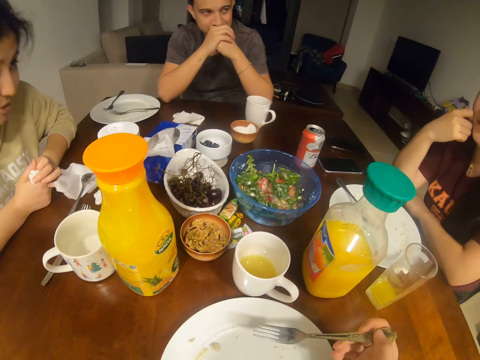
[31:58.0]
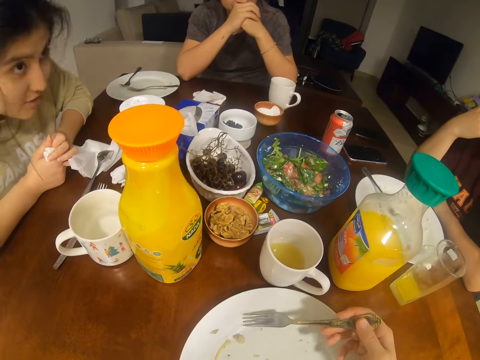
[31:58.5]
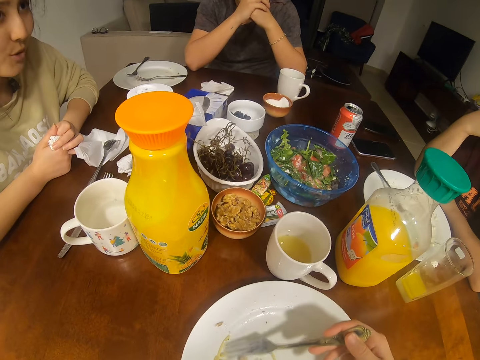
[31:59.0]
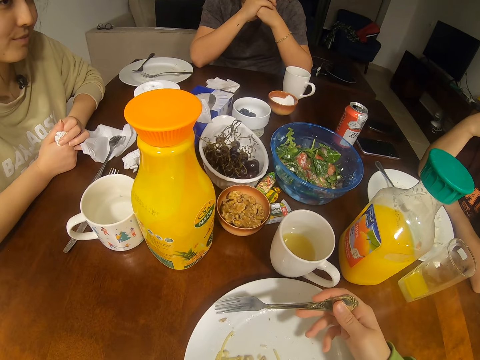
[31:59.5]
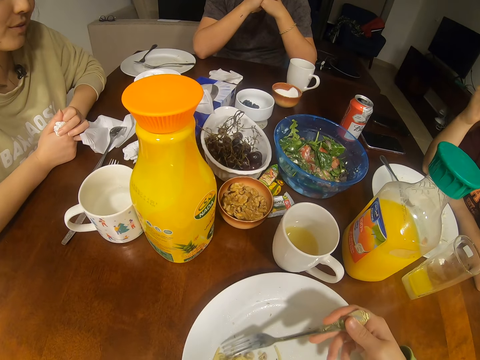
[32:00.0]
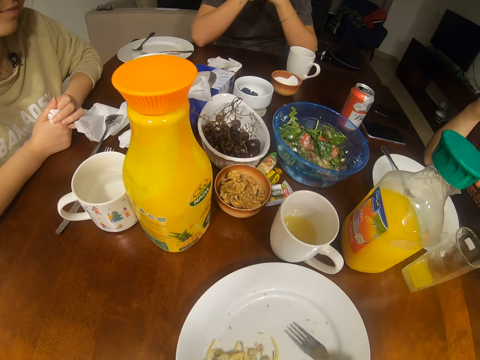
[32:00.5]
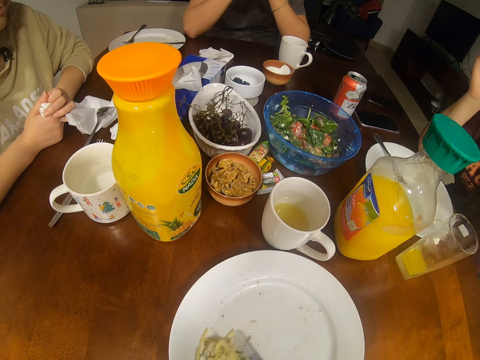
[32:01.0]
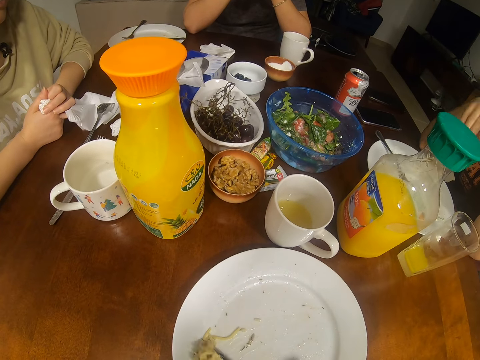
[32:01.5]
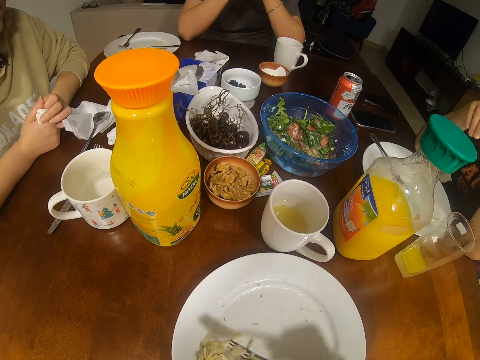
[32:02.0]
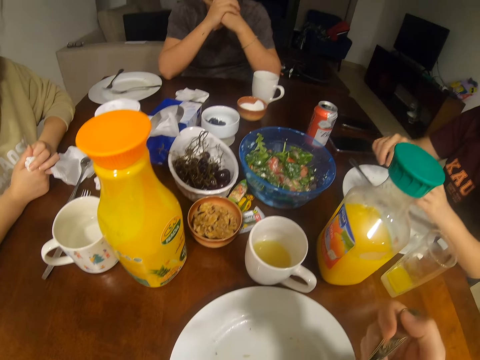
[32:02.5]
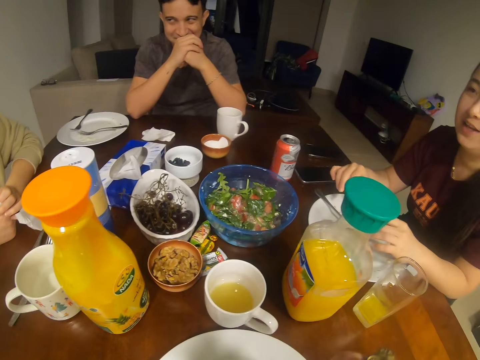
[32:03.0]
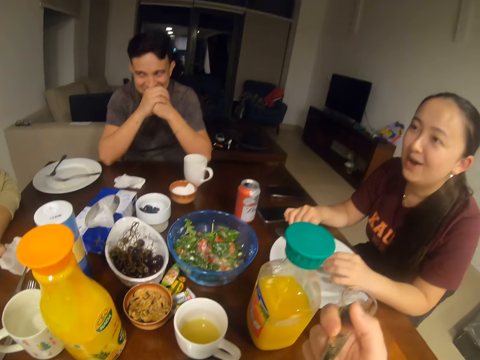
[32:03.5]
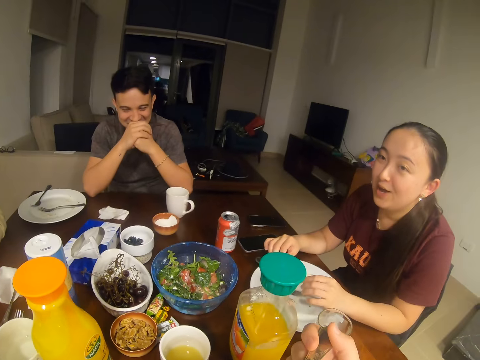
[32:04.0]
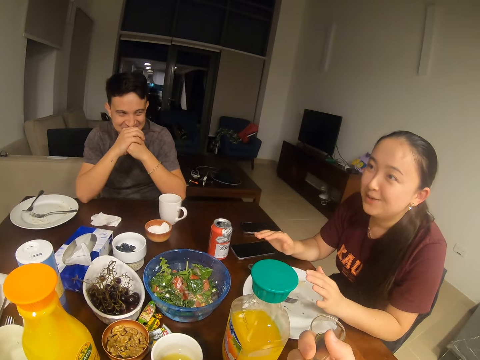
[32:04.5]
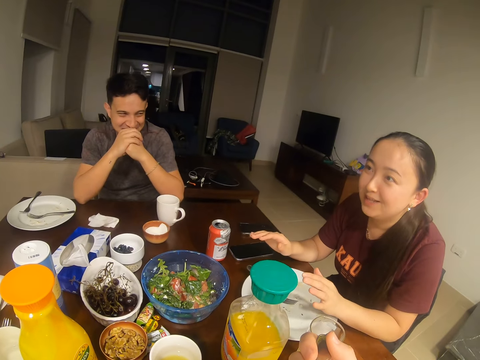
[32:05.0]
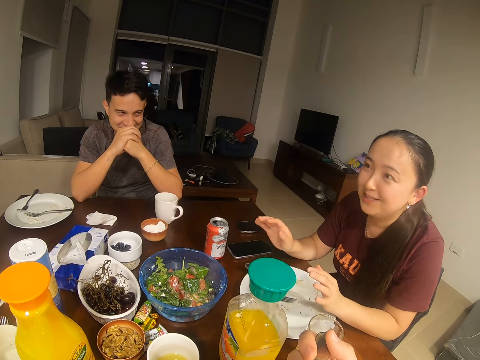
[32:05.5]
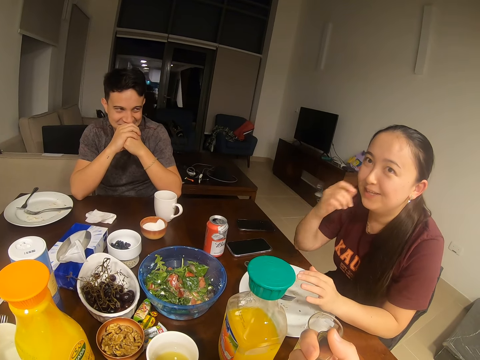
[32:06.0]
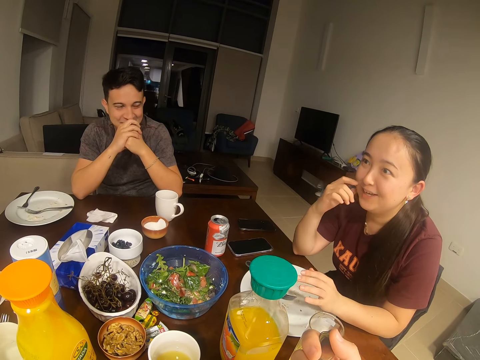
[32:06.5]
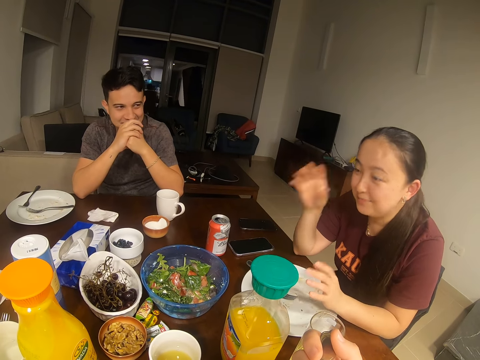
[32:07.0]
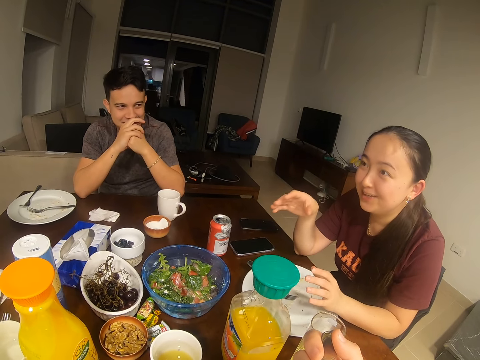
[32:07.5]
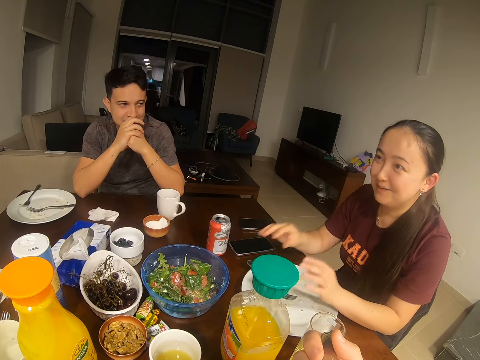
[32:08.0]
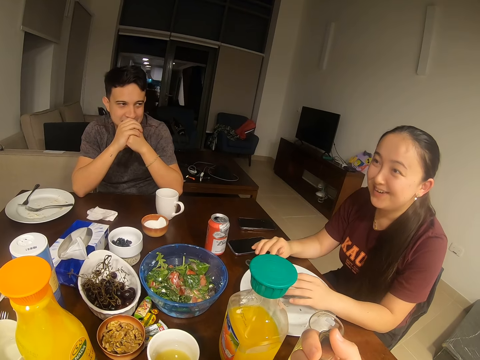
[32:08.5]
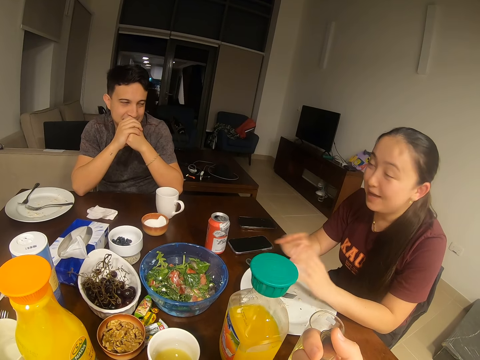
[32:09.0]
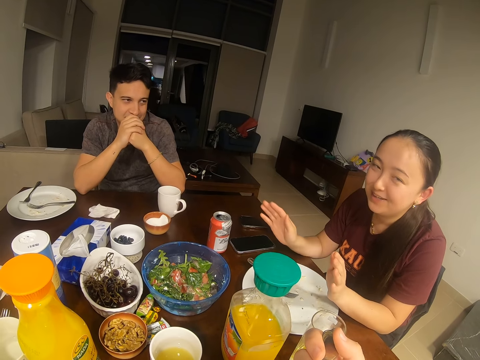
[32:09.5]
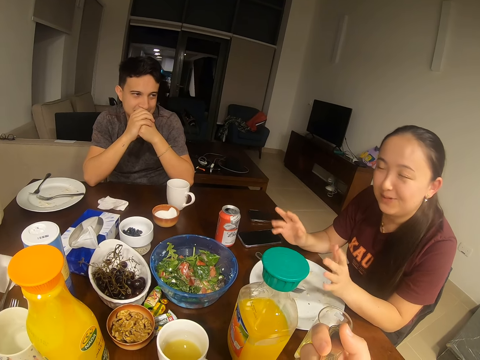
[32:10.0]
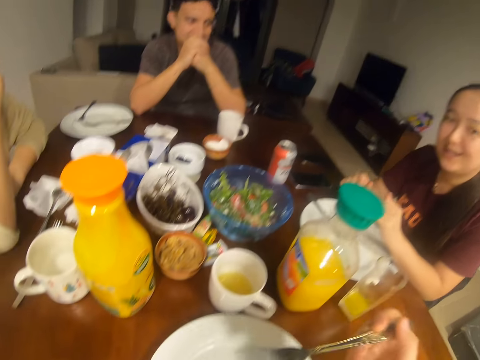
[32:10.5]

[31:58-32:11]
The camera wearer scoops the spaghetti and eats the spaghetti. A girl talks to another girl. A man looks at the first girl.

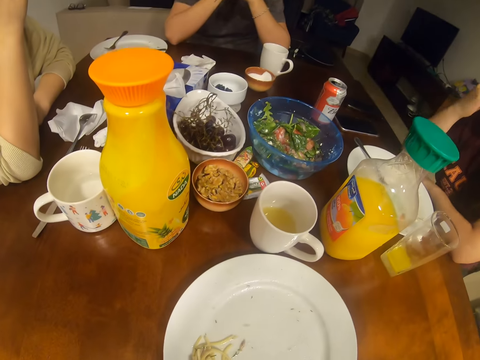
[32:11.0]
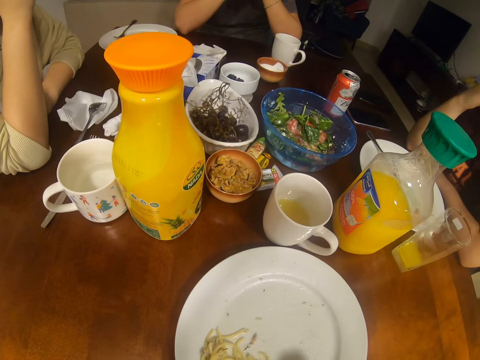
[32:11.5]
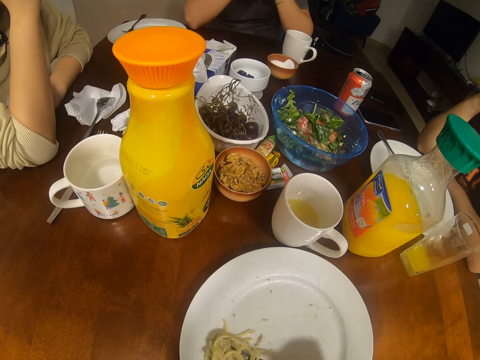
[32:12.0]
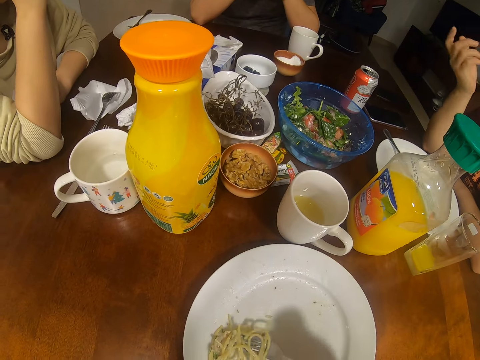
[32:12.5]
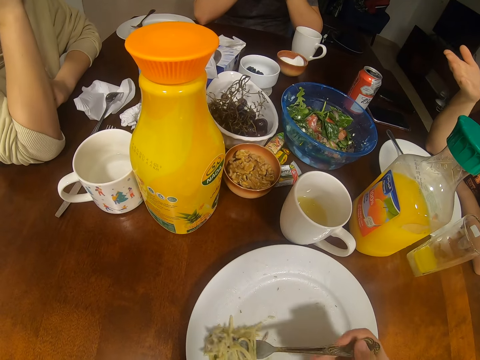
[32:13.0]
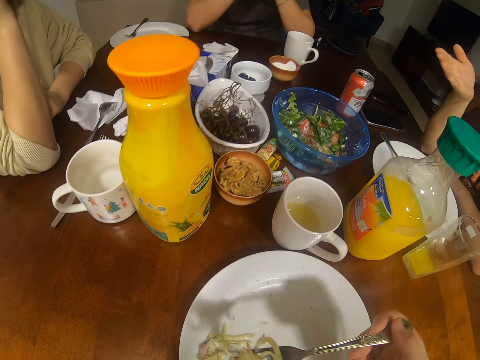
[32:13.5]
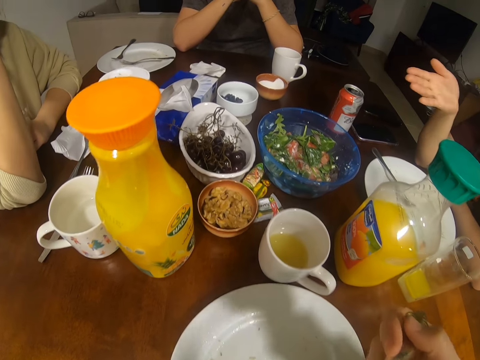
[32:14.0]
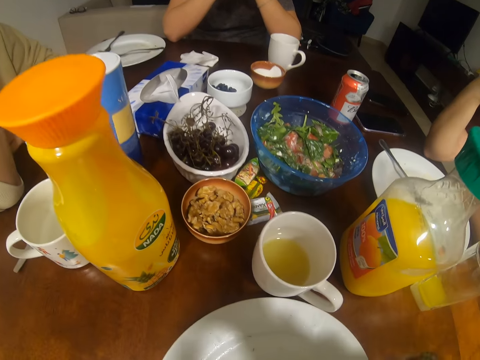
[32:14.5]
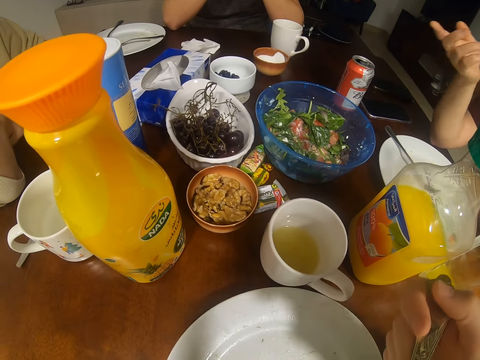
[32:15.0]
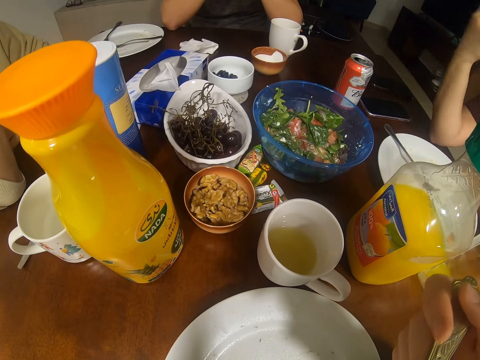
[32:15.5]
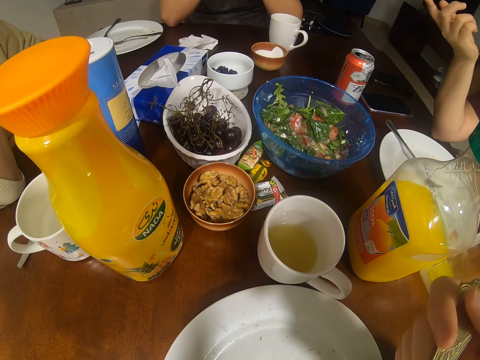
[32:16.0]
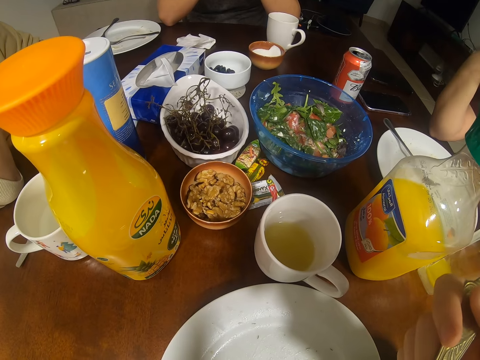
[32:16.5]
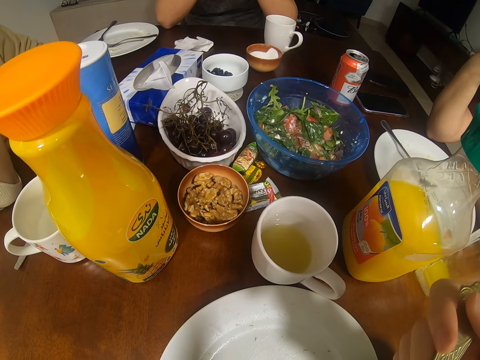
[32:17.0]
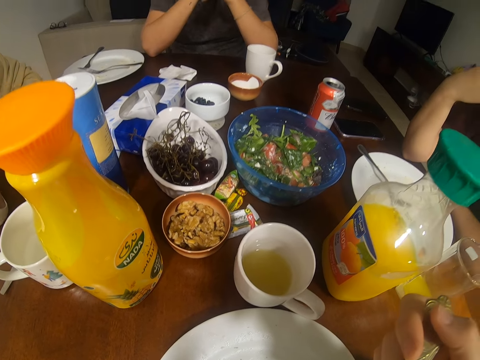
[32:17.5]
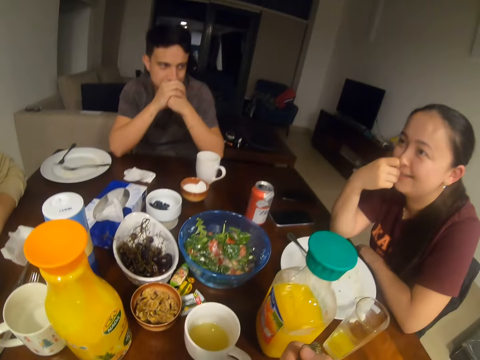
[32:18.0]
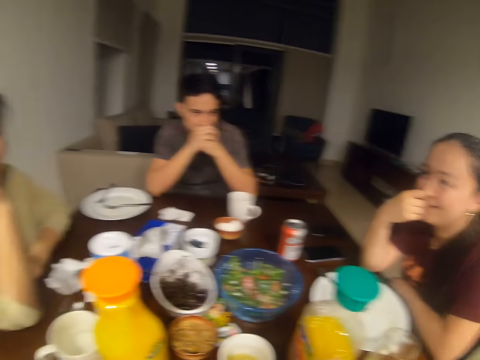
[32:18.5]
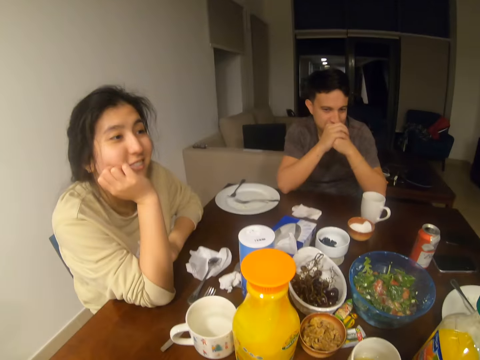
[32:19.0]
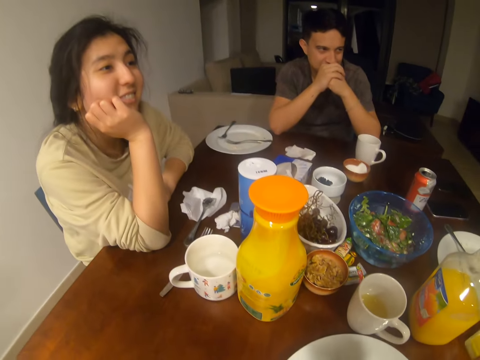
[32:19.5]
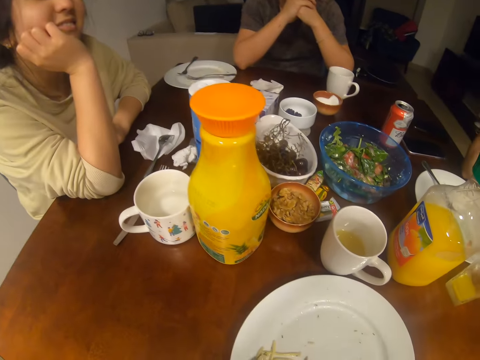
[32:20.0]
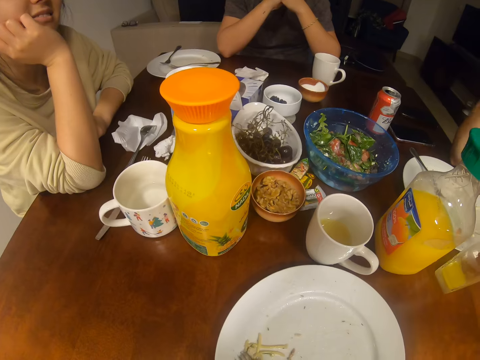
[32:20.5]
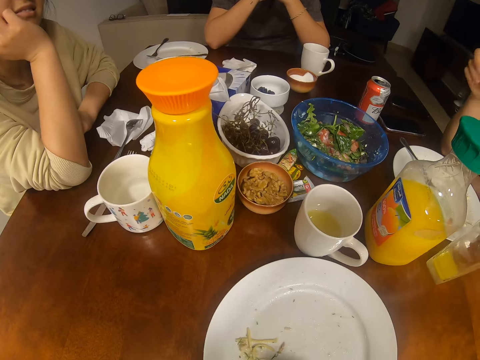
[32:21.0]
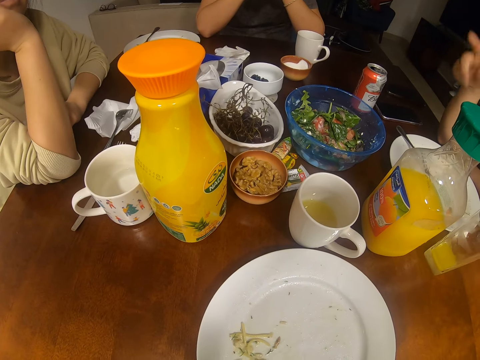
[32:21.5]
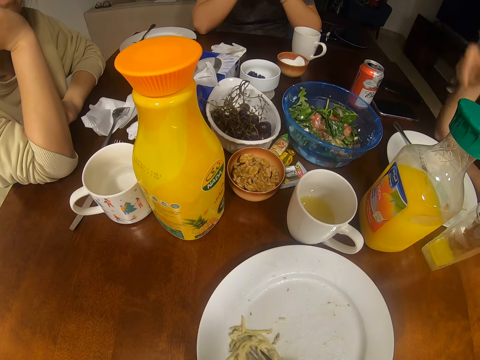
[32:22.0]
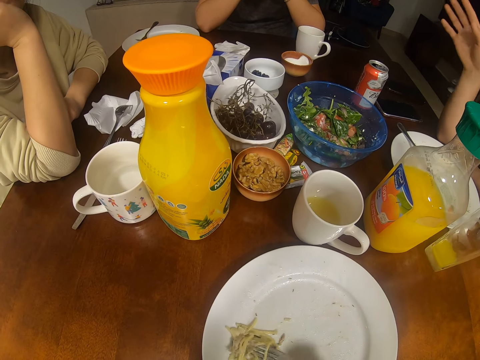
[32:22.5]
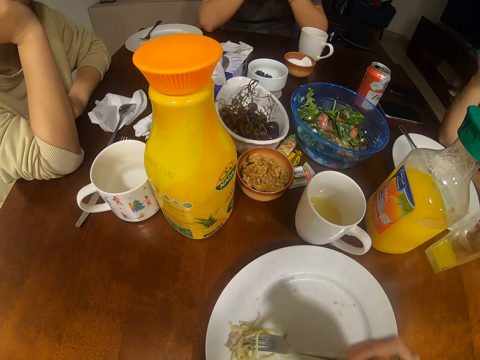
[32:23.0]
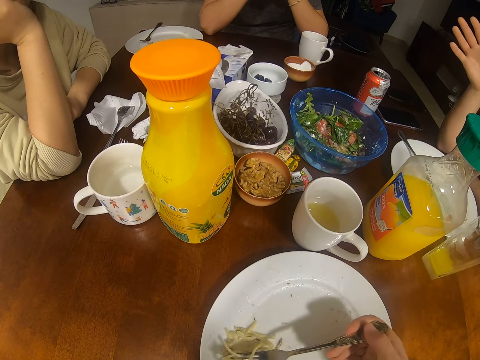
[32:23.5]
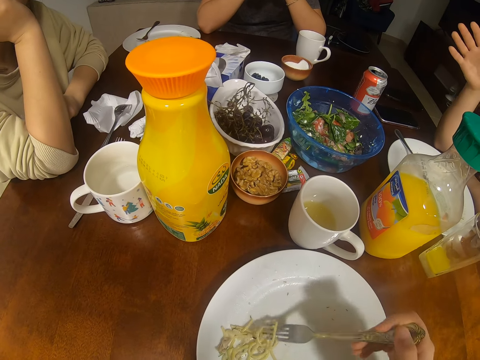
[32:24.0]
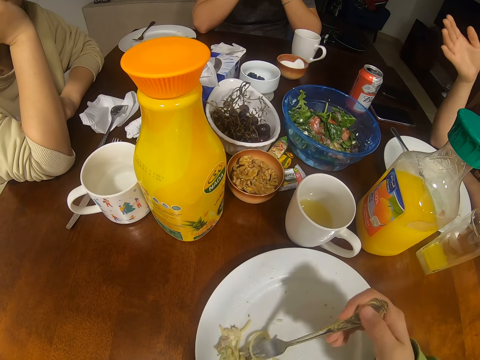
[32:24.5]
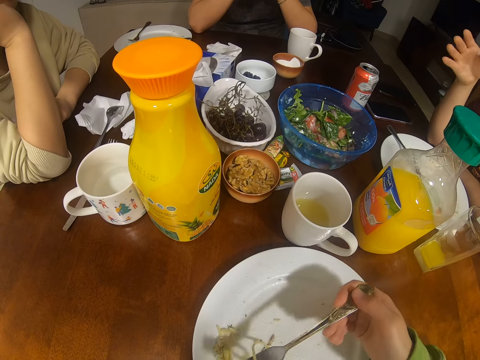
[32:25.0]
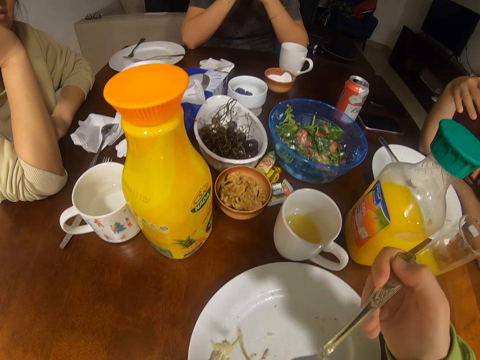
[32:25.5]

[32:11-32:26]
A girl talks to another girl. The camera wearer scoops the spaghetti and eats the spaghetti. The first girl talks to the other girl.
